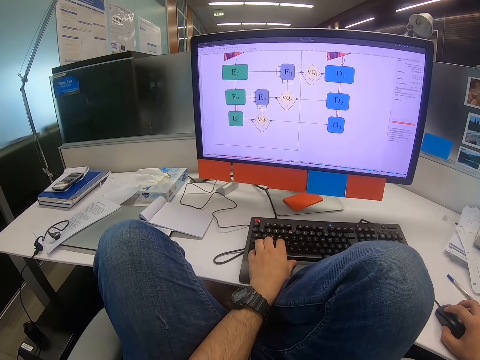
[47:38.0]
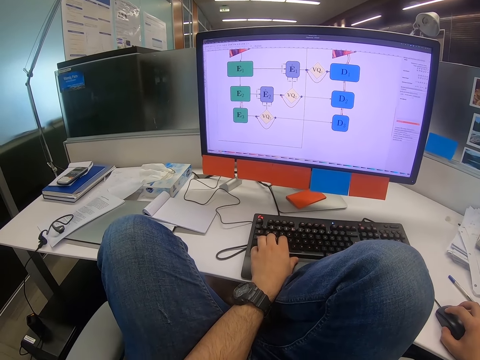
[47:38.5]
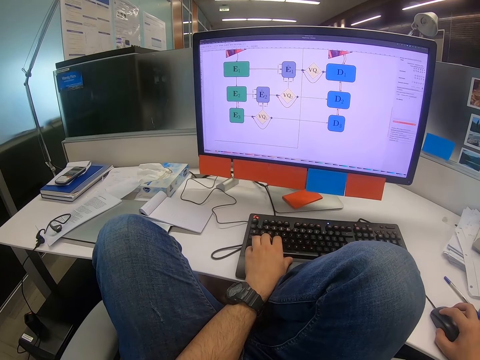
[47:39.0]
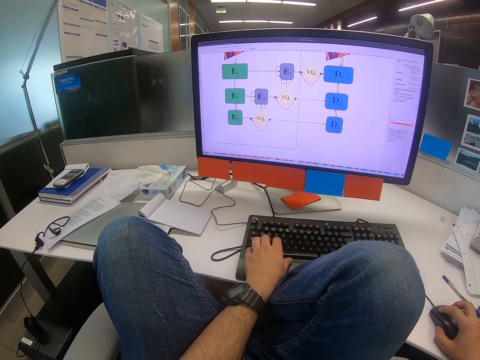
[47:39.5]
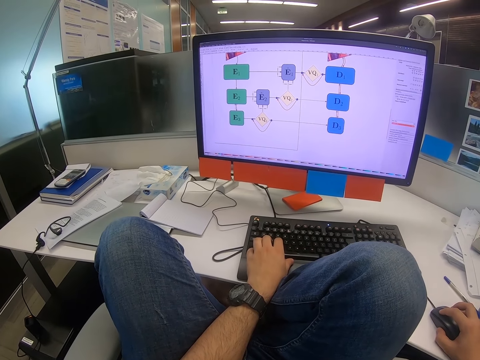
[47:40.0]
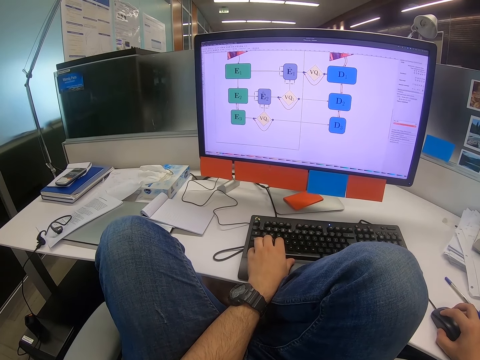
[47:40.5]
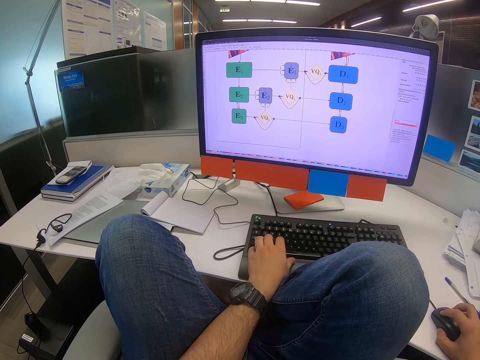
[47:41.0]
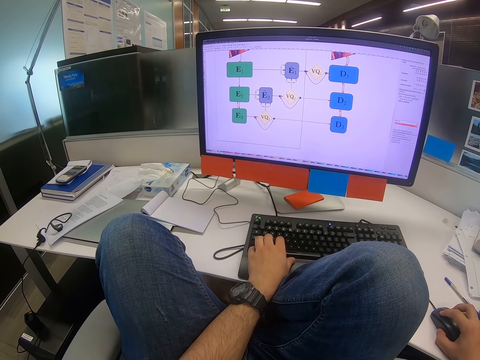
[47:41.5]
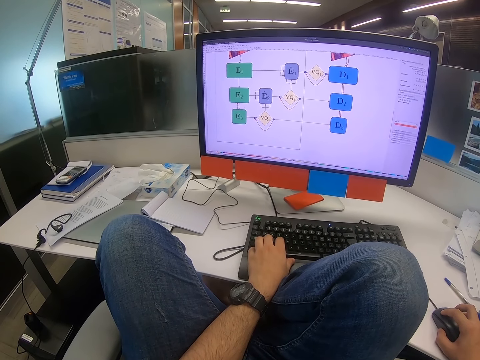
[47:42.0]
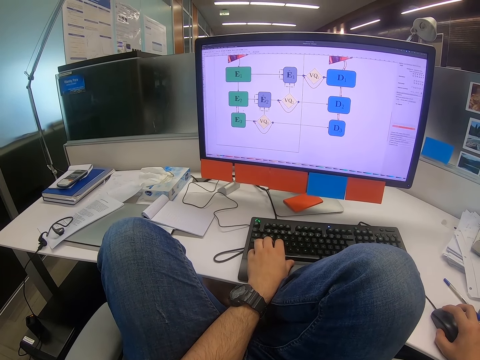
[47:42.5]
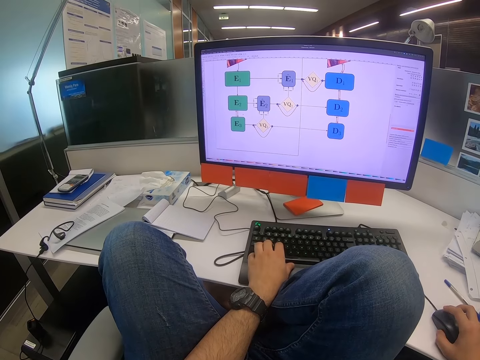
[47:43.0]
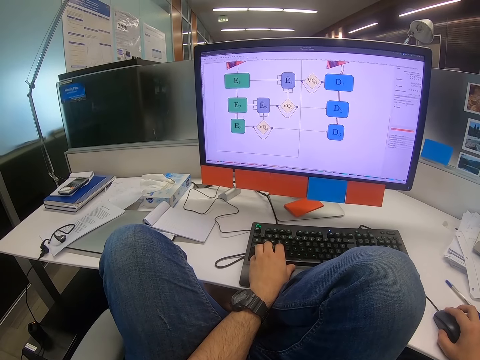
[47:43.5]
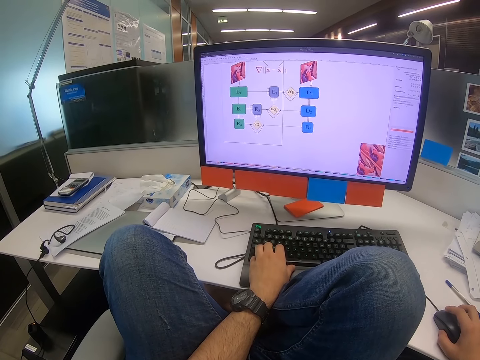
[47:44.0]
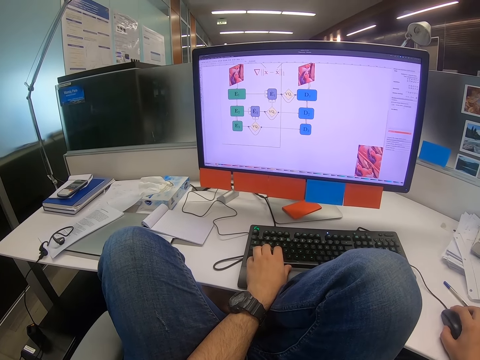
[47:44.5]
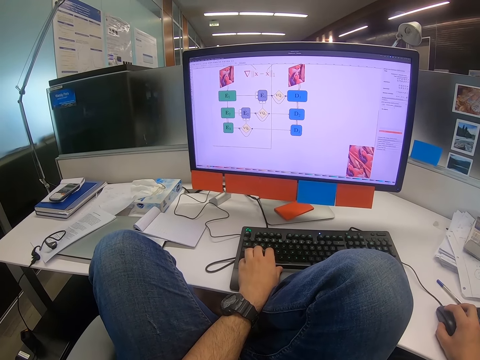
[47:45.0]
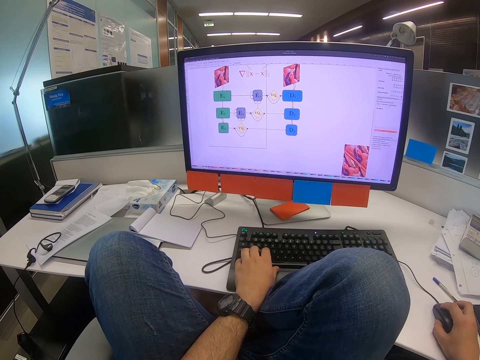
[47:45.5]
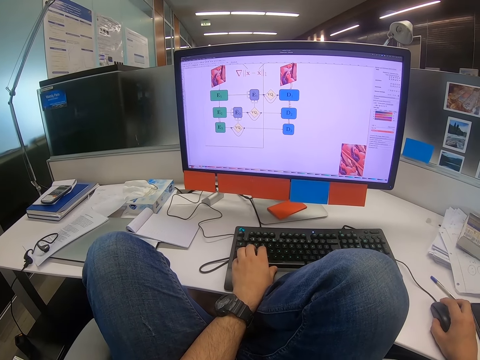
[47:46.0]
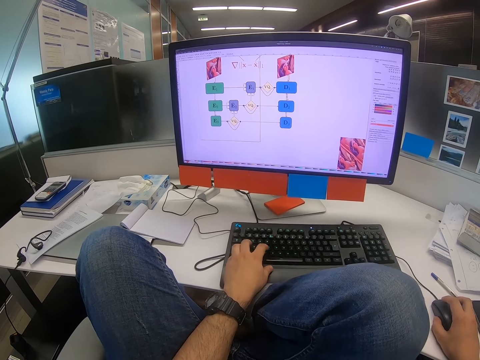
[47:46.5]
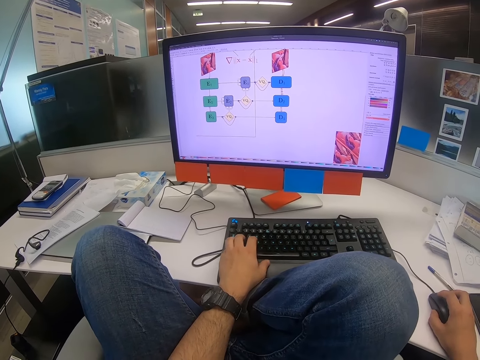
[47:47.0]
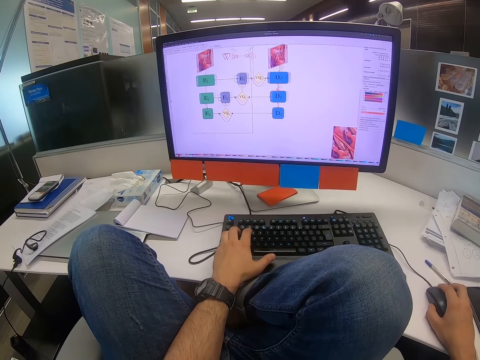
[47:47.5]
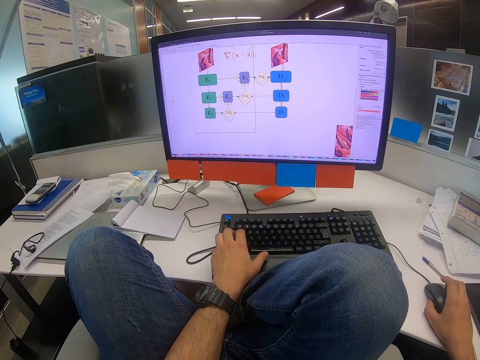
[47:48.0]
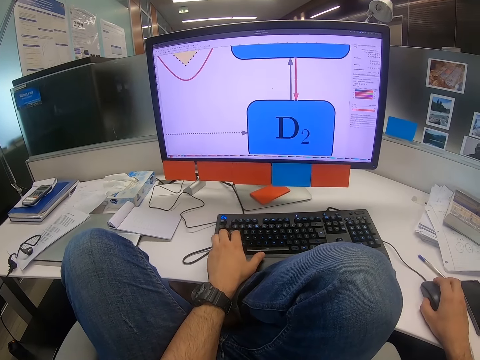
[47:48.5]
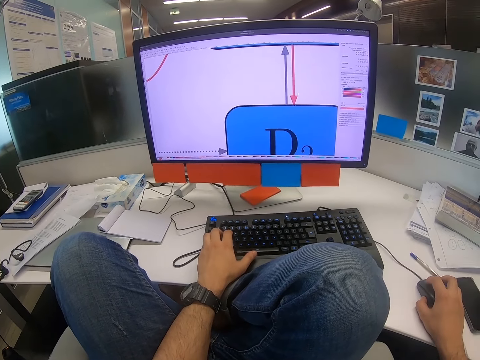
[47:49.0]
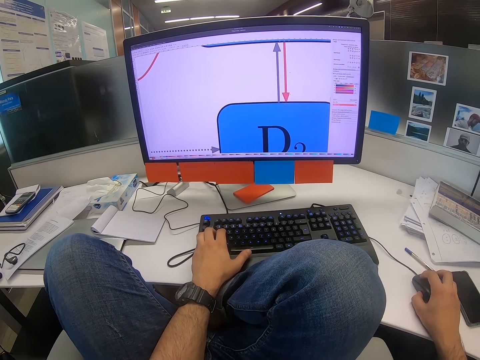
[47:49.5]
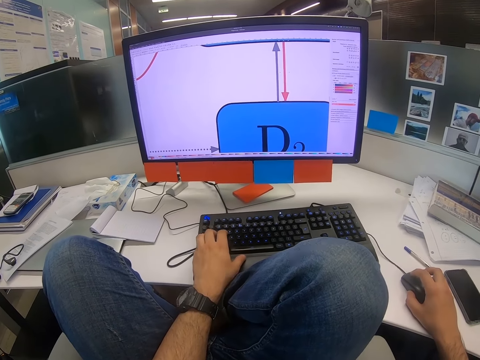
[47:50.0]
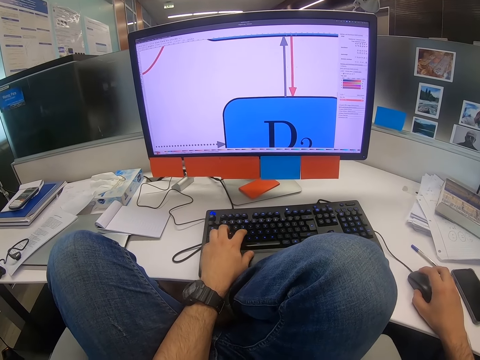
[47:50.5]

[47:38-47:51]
The camera wearer scrolls on the mouse. They read on the computer. They click on the mouse. They scroll on the computer. They click on the keyboard. They scroll on the computer. They zoom in on the computer.

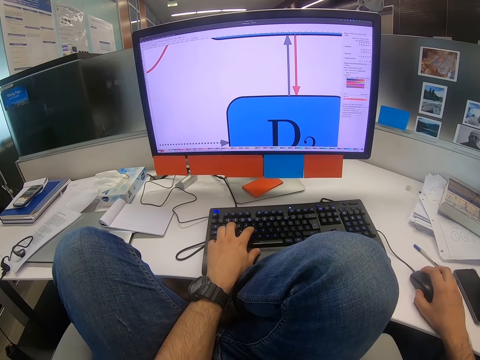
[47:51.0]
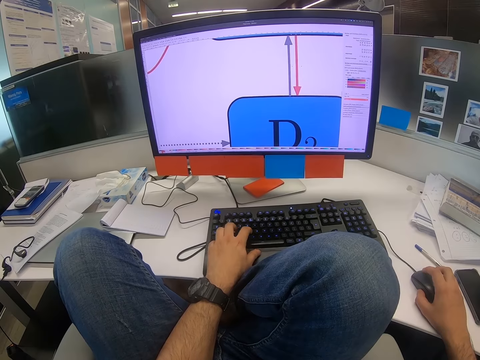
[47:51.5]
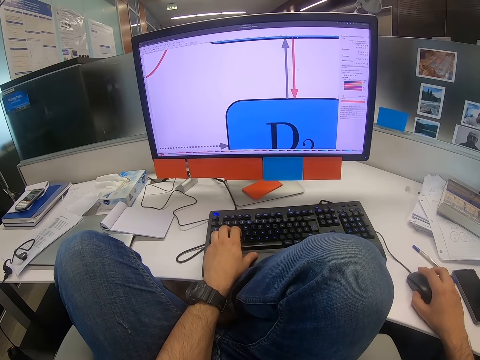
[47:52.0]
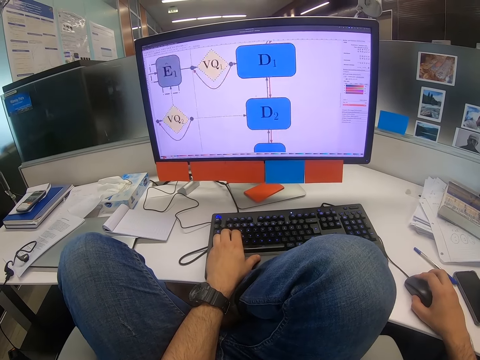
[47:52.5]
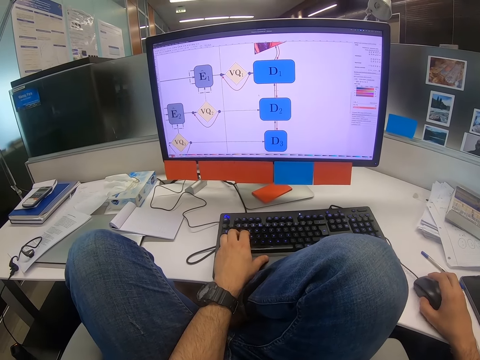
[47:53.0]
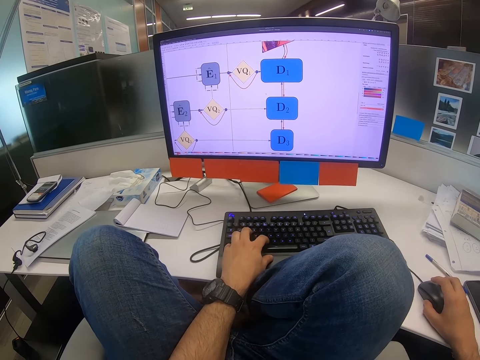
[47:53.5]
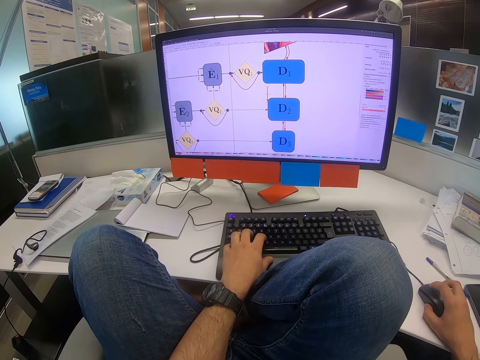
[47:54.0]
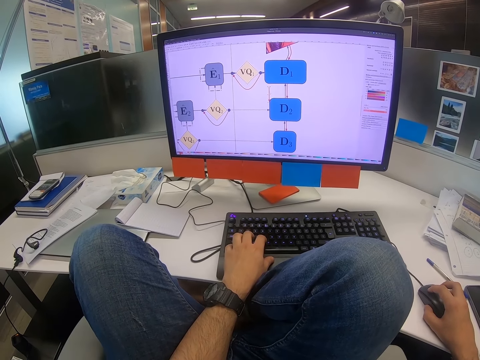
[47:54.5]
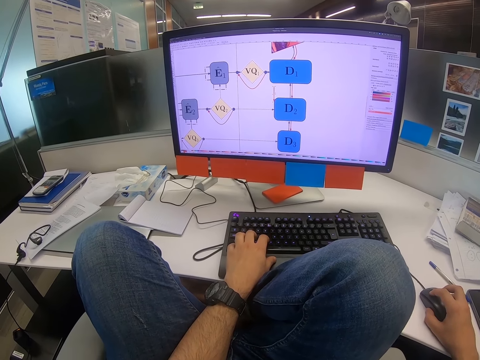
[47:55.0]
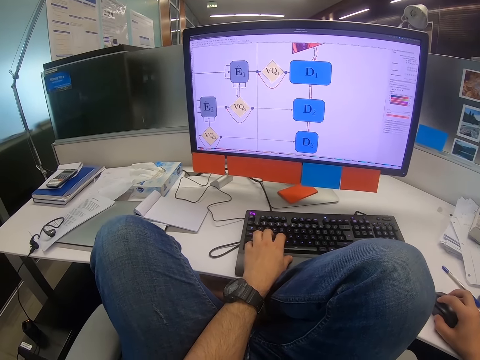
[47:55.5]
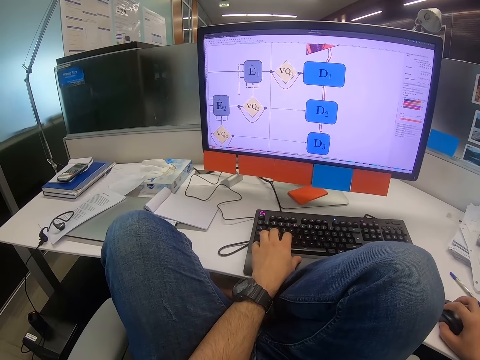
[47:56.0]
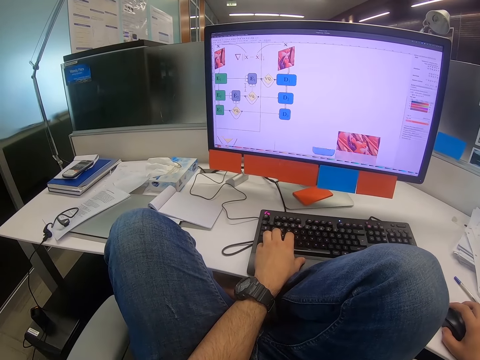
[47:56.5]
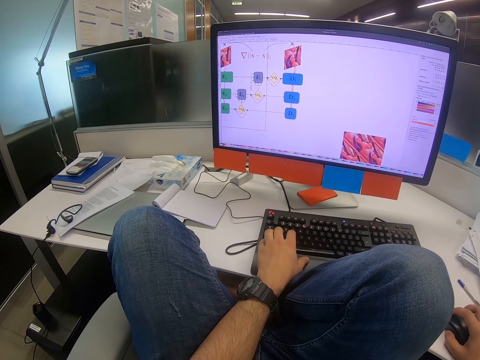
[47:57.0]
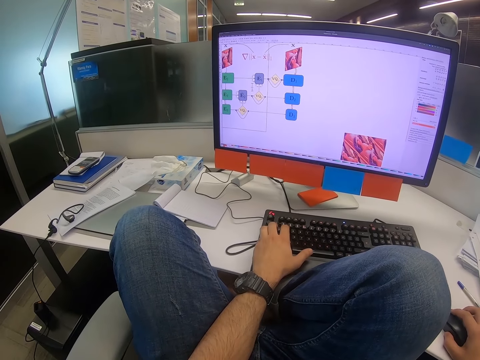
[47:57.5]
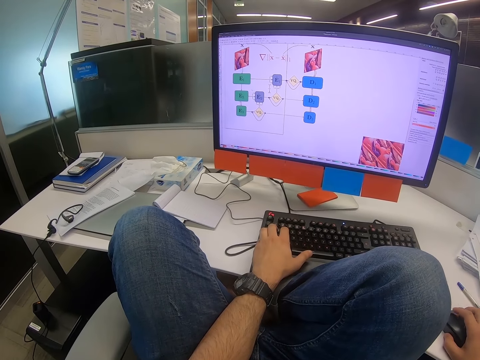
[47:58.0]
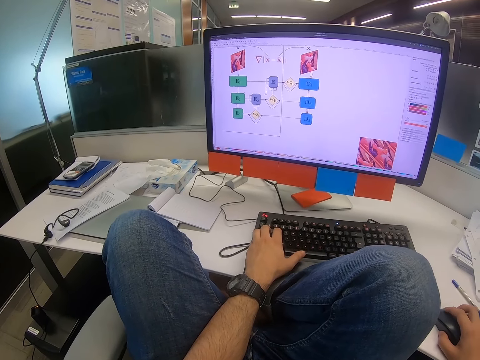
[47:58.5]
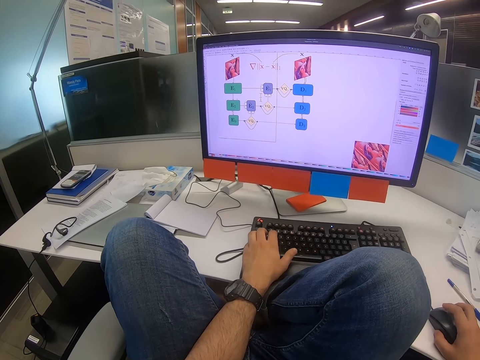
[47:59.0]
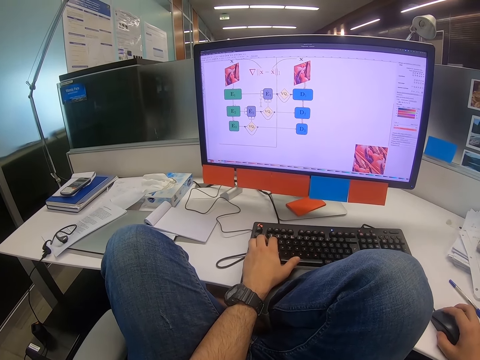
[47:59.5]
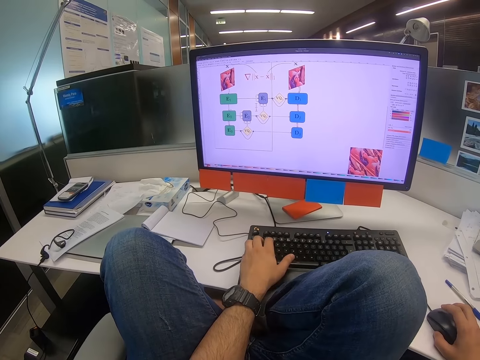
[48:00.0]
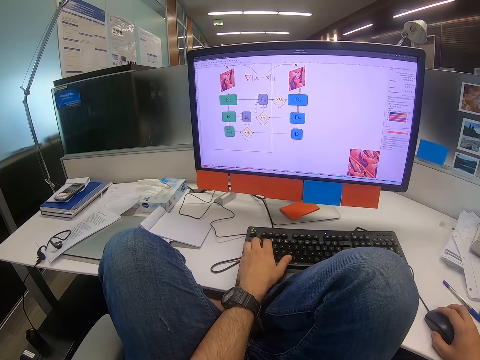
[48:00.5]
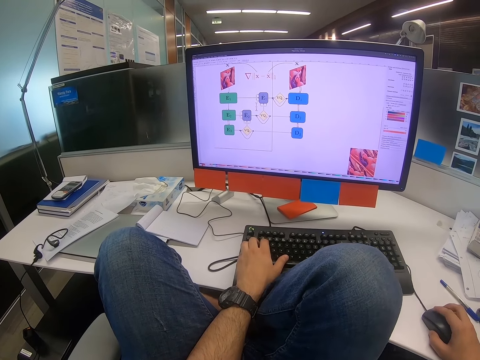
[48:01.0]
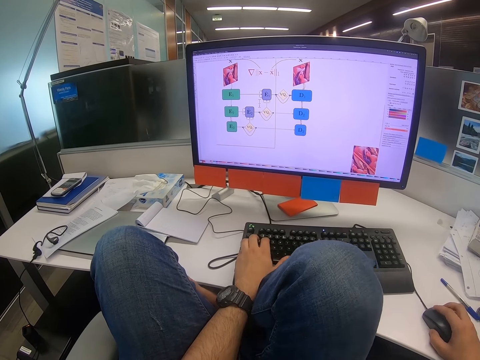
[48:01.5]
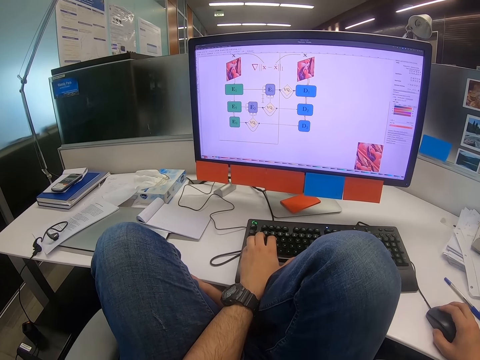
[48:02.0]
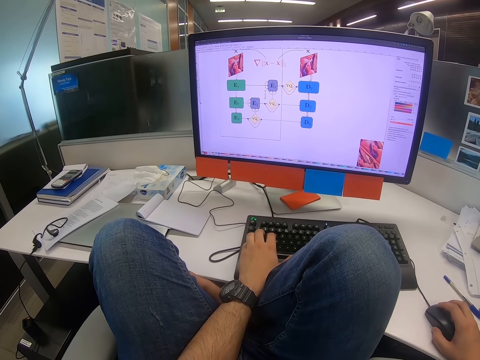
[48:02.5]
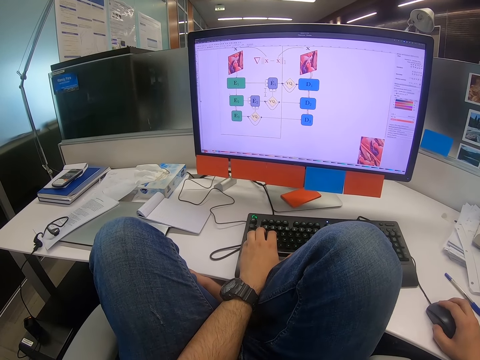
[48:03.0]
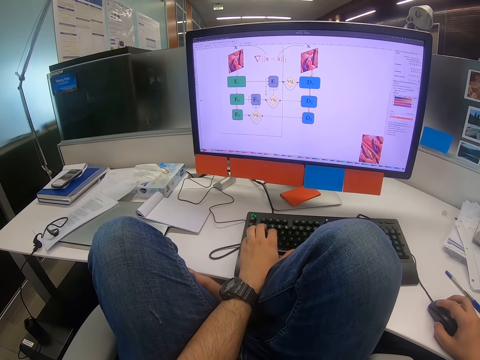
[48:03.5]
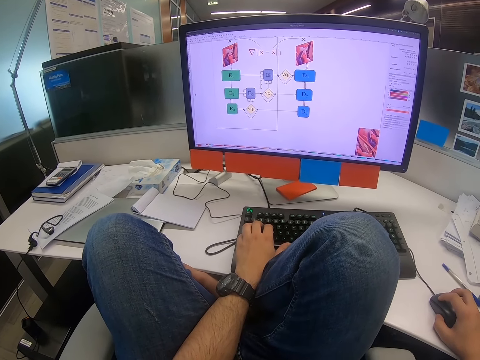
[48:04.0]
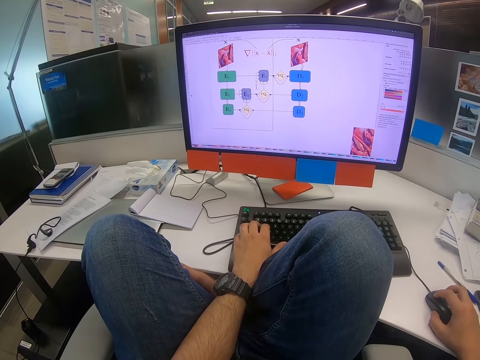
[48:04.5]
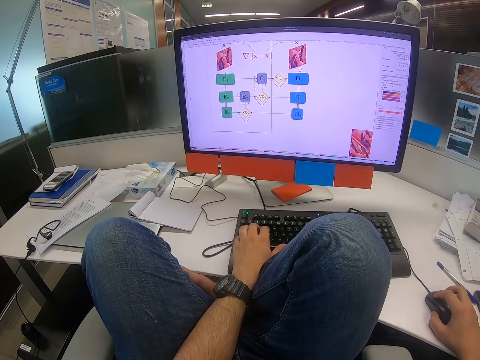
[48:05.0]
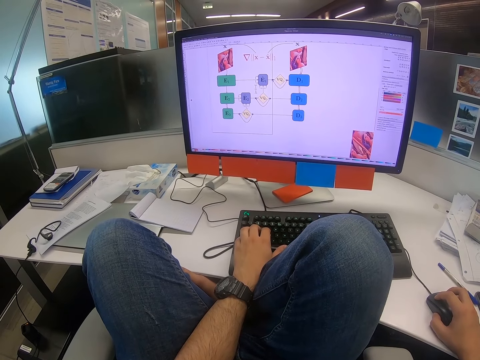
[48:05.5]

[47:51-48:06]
The camera wearer clicks on the keyboard. They scroll on the computer. They click on the keyboard. They move the mouse. They scroll on the computer. They click on the keyboard. They click on the mouse. They scroll on the computer.
